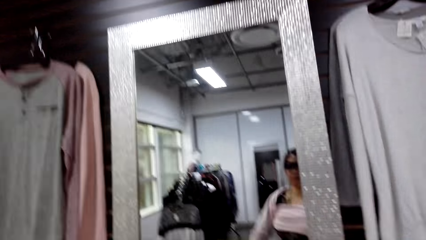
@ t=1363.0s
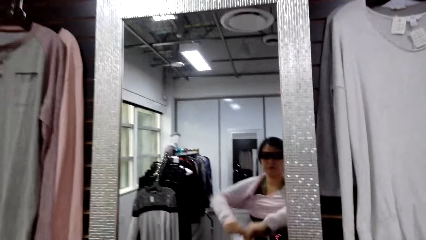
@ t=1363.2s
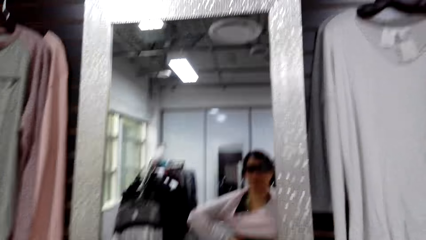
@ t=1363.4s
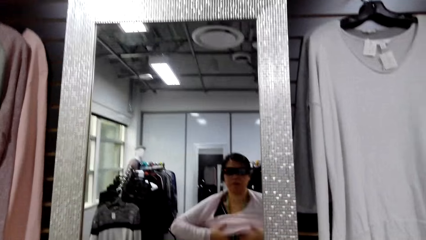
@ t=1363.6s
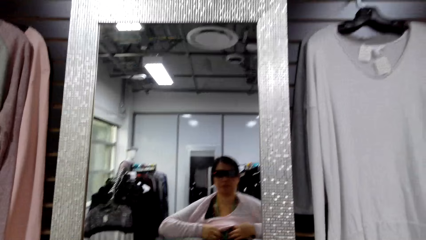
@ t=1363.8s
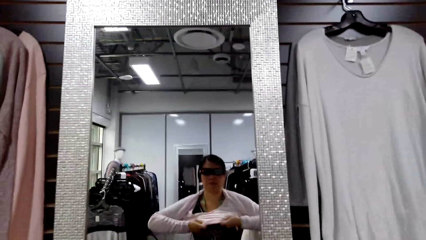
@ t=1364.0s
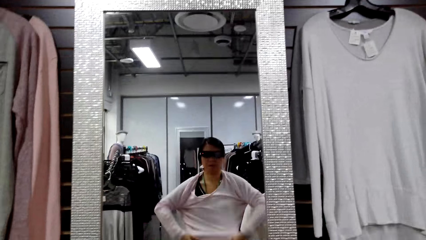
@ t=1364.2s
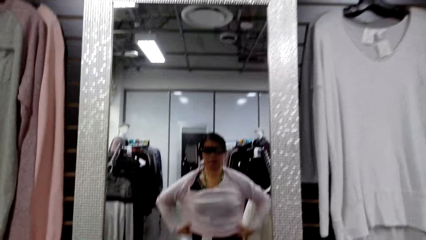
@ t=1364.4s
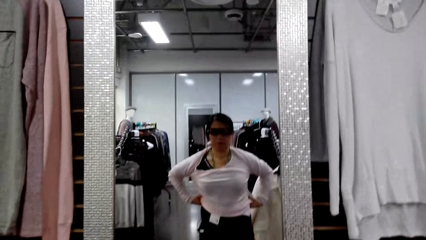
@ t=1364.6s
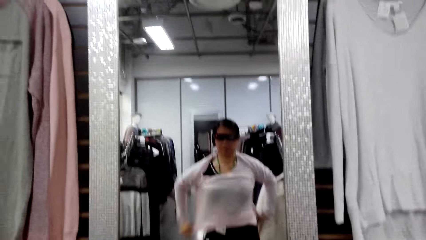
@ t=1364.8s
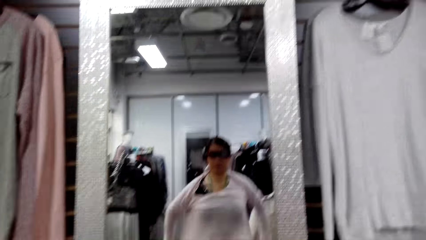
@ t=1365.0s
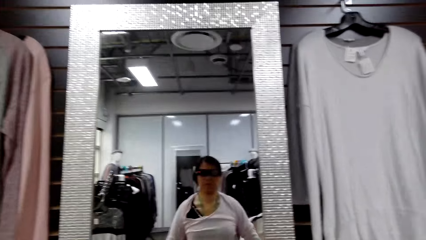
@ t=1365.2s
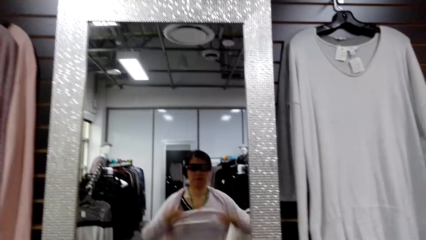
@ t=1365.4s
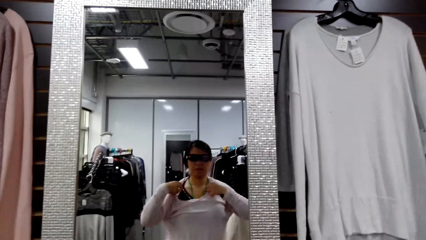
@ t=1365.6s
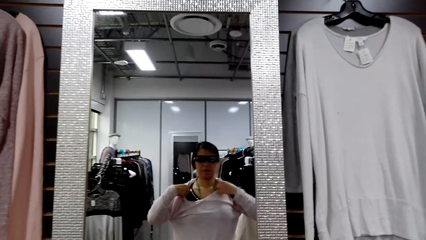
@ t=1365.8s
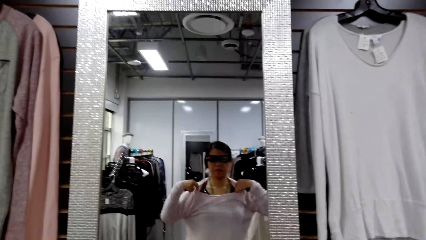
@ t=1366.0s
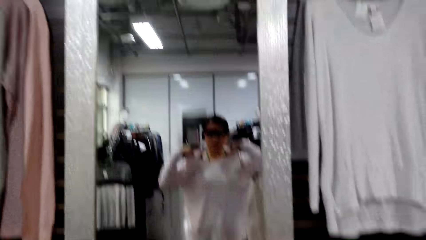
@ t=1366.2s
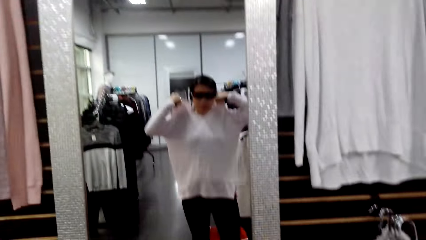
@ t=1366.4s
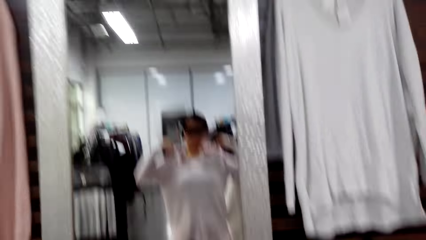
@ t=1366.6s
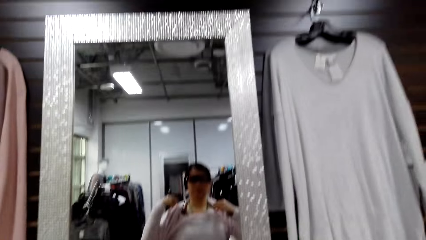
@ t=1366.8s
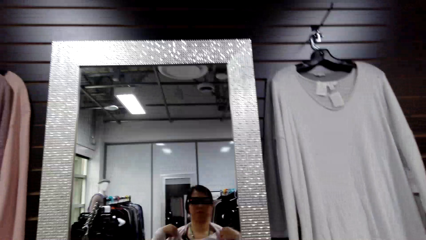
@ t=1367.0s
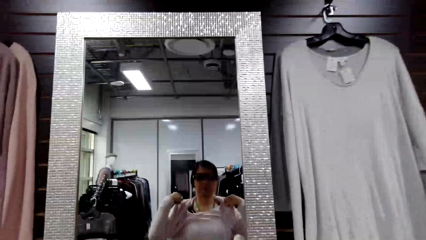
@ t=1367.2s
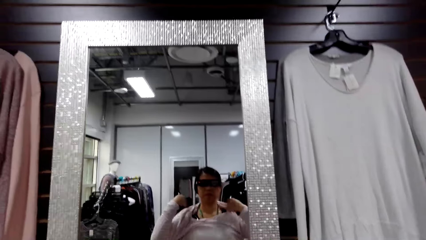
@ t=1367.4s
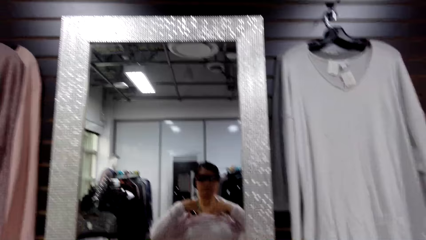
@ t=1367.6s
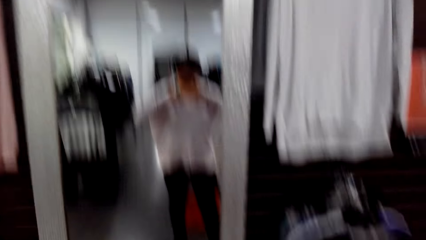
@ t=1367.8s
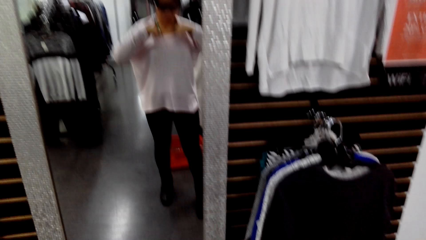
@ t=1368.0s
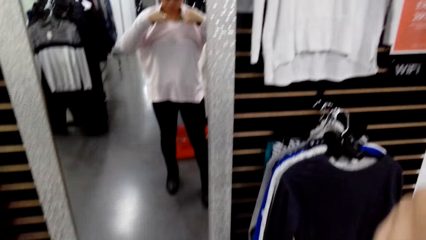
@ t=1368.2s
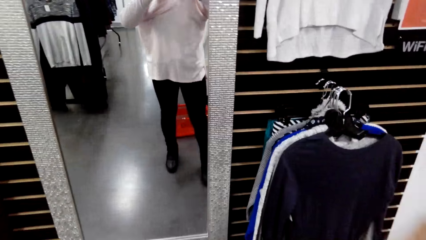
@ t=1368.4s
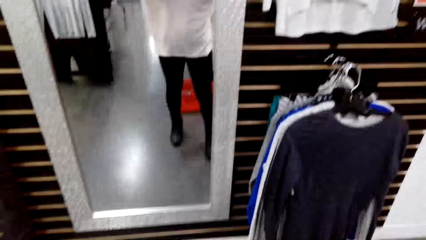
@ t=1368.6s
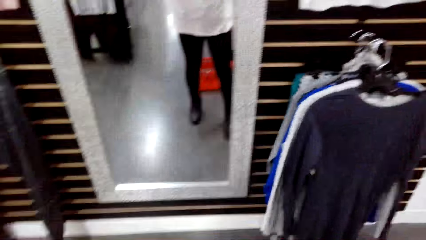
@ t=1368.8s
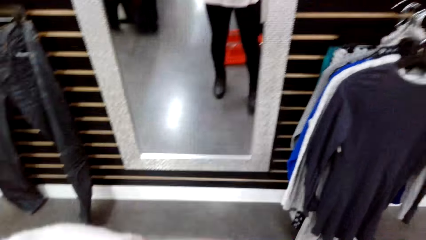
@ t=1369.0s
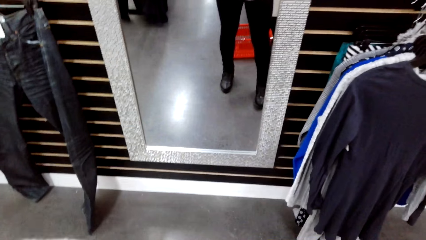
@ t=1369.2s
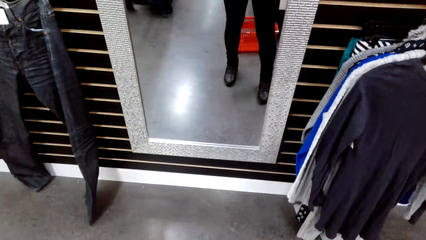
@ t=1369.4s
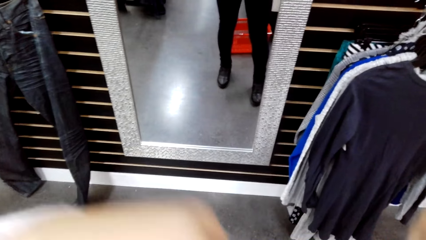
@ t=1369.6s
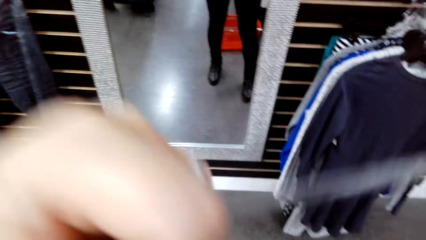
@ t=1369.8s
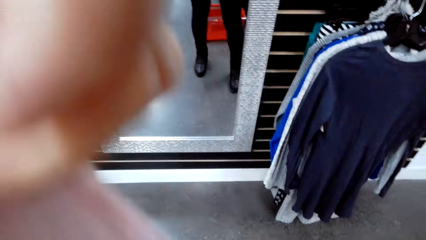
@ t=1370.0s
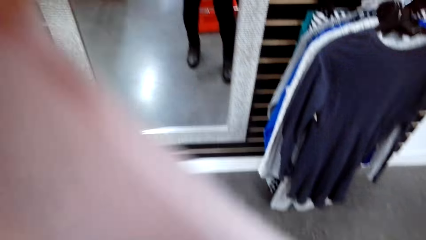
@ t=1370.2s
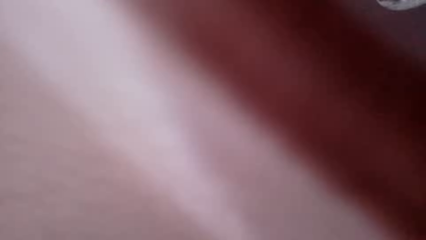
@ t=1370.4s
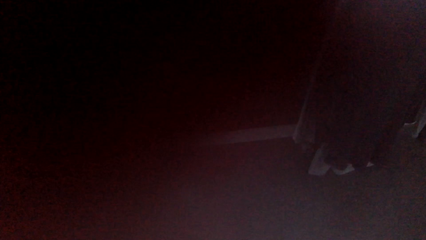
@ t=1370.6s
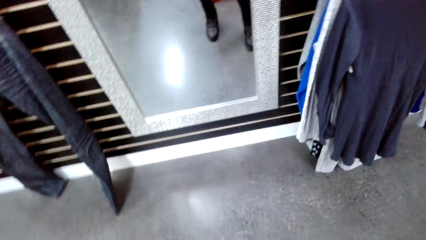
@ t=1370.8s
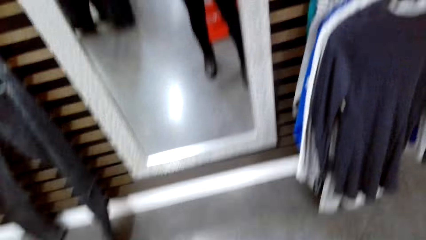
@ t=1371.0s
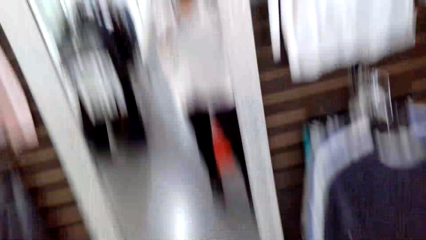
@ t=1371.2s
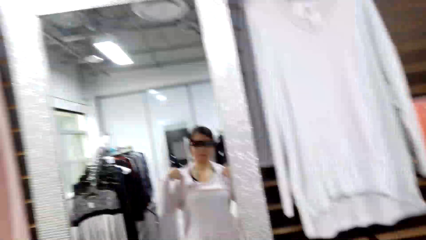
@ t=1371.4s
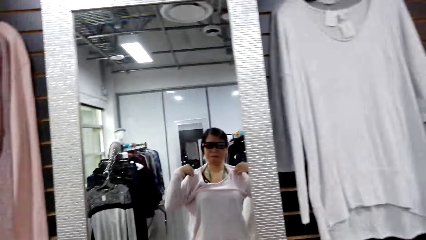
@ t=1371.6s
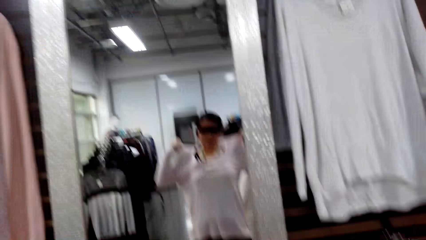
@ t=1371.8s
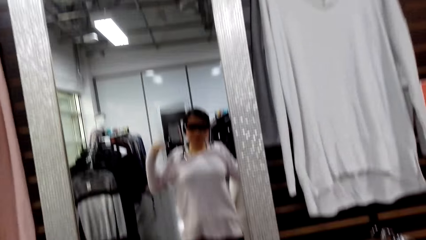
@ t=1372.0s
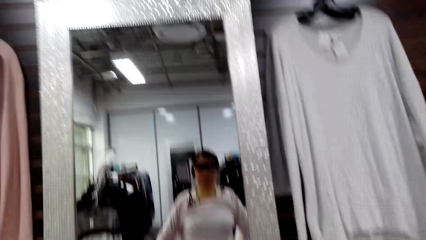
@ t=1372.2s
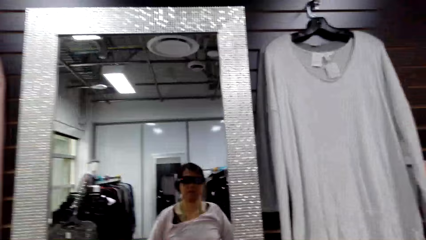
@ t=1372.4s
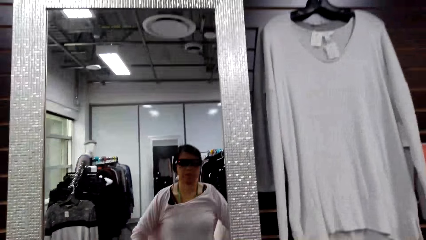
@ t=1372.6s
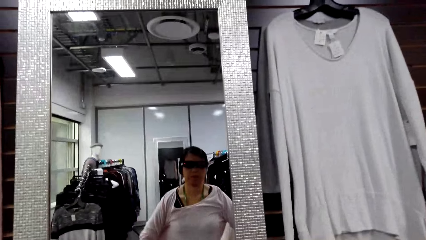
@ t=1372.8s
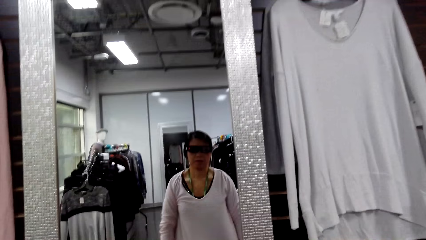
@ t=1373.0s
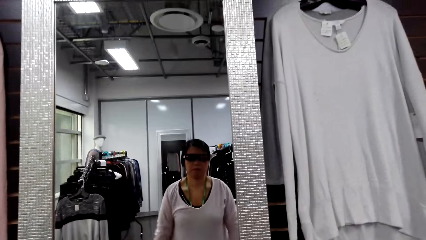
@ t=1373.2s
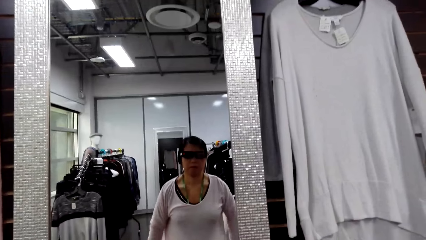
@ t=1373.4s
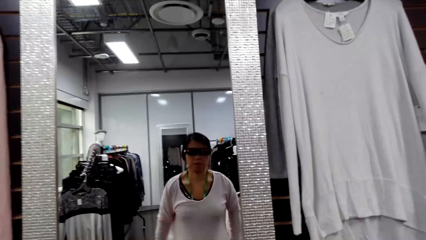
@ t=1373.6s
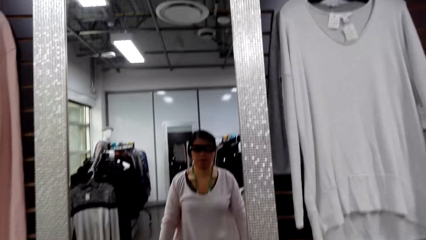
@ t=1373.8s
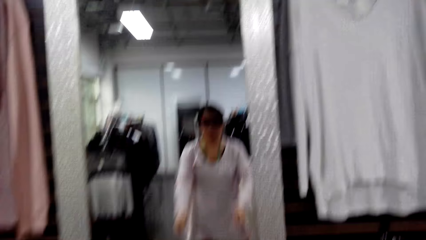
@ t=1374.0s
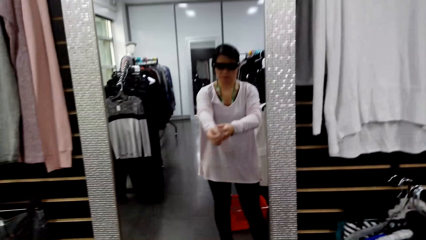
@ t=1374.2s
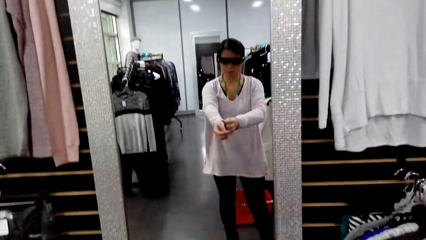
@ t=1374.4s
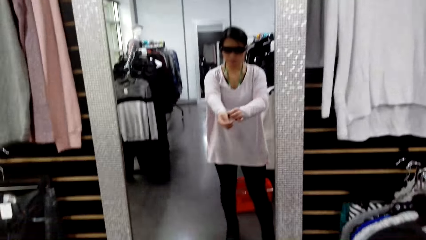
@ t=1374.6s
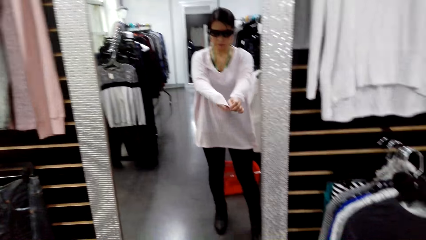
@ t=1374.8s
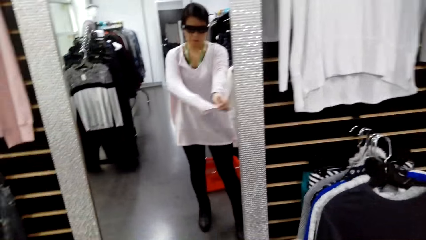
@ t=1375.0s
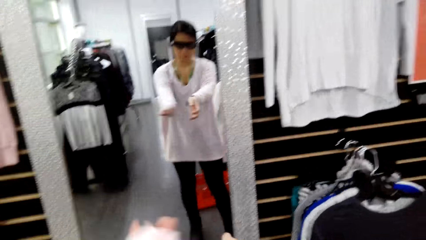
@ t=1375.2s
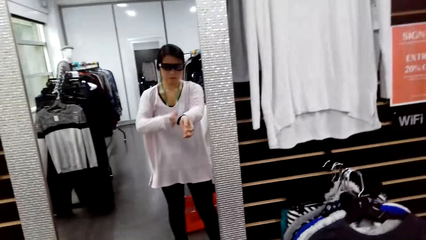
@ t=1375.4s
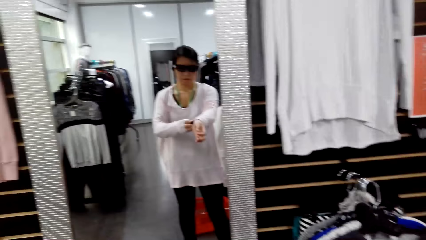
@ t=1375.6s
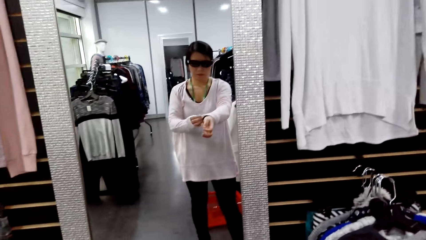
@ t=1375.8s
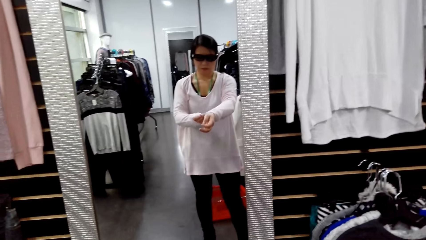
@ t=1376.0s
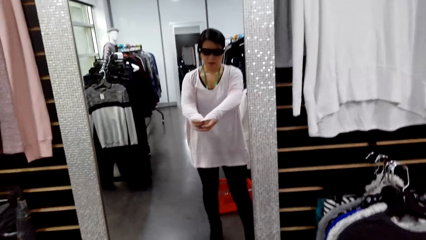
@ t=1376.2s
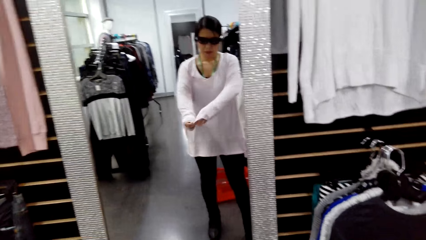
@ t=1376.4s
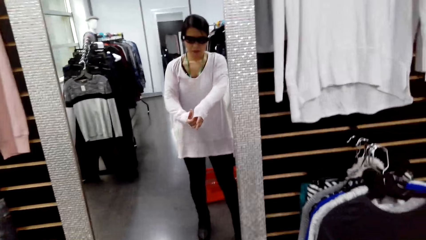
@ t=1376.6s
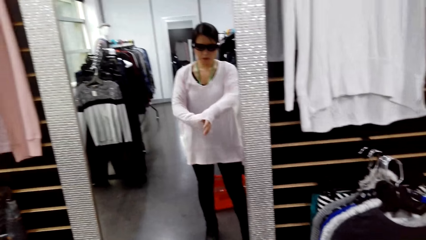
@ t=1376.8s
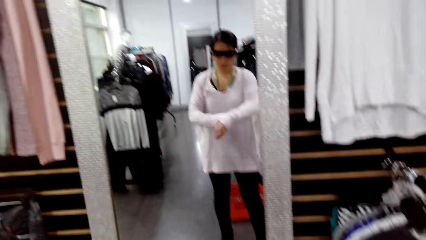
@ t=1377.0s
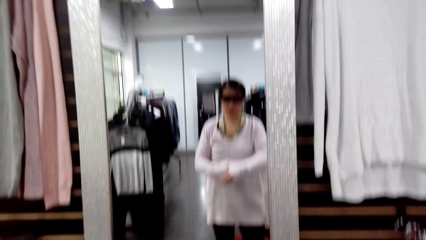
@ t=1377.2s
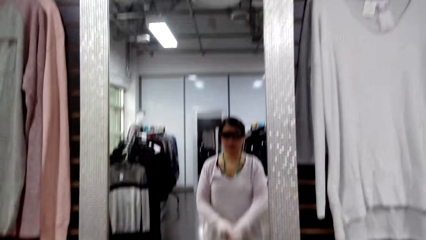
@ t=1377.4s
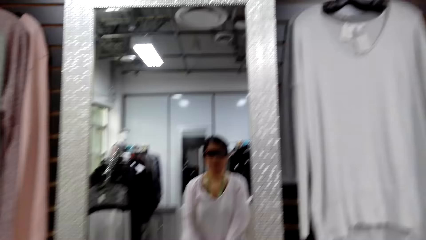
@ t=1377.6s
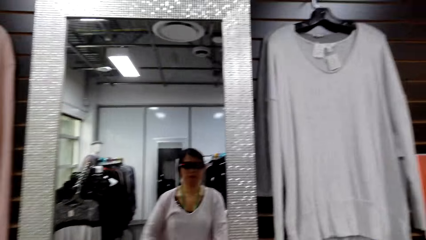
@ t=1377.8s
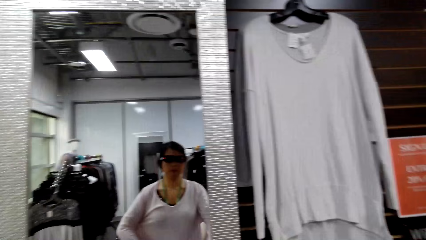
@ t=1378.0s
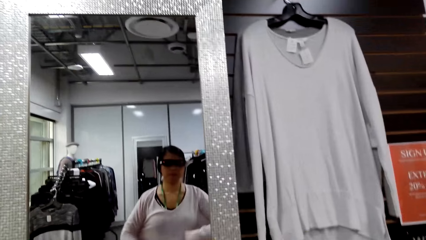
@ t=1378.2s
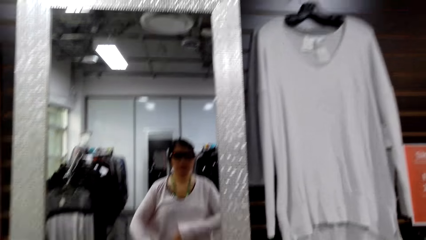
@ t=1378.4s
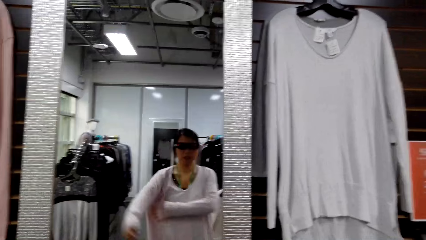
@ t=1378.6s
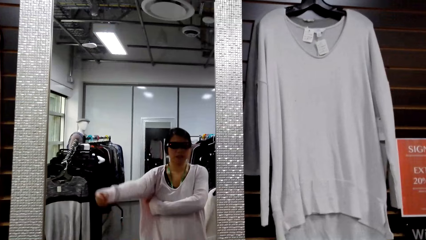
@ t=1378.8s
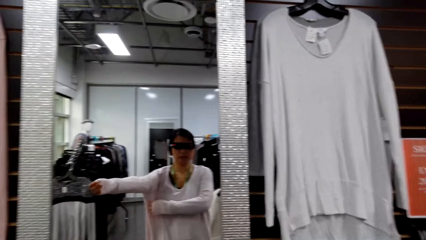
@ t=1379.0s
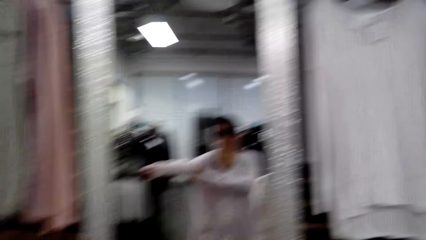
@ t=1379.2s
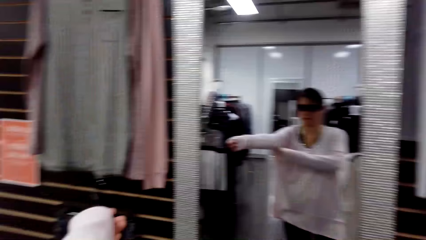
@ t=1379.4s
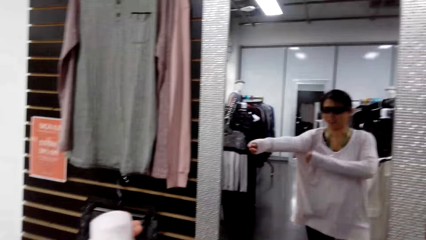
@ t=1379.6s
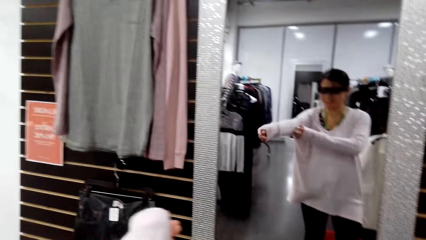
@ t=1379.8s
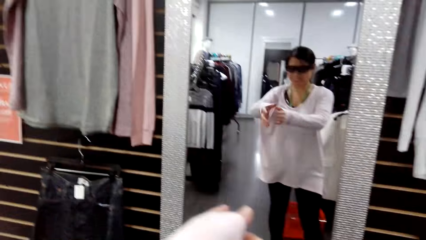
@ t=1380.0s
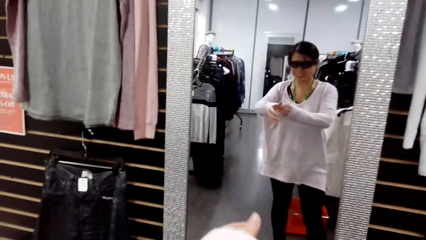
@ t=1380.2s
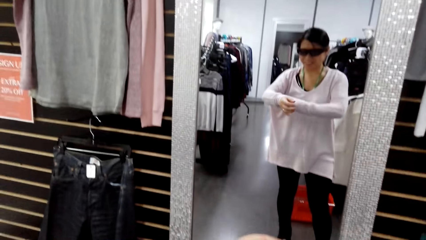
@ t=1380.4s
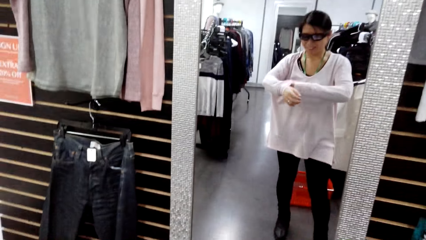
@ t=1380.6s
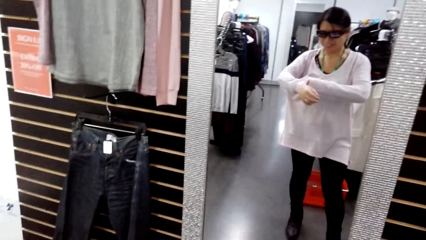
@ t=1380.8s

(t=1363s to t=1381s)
The camera wearer stares at herself in the mirror. They fit the cloth. They adjust the cloth in front of the mirror. They converse with a man.
